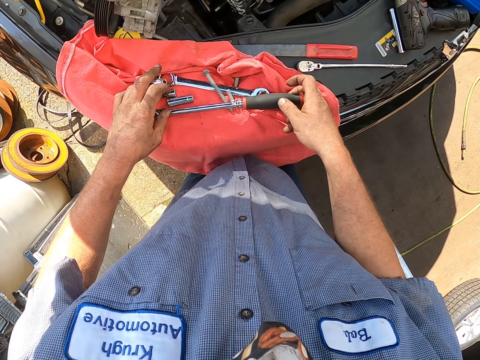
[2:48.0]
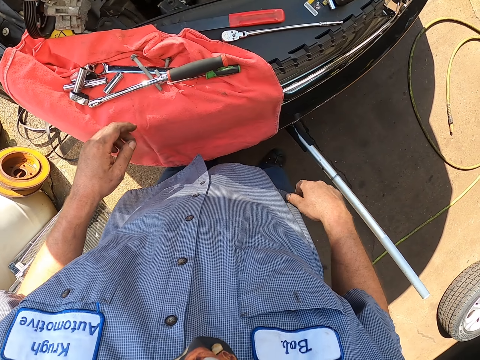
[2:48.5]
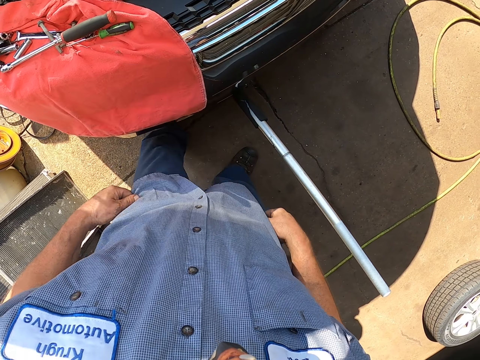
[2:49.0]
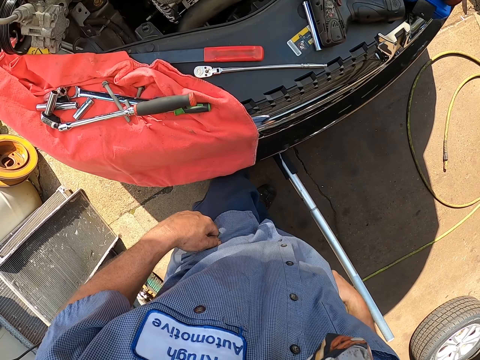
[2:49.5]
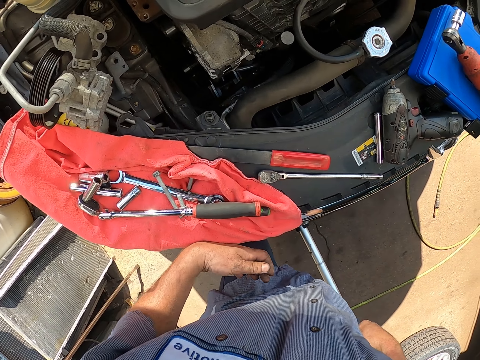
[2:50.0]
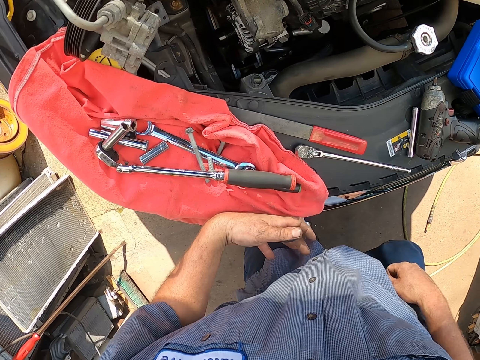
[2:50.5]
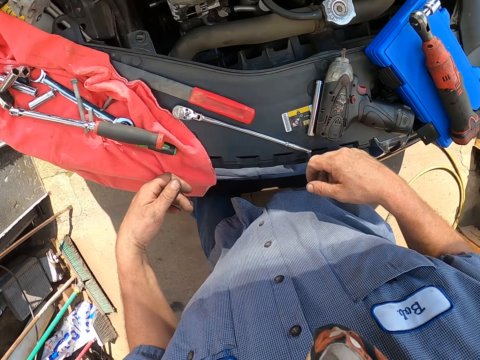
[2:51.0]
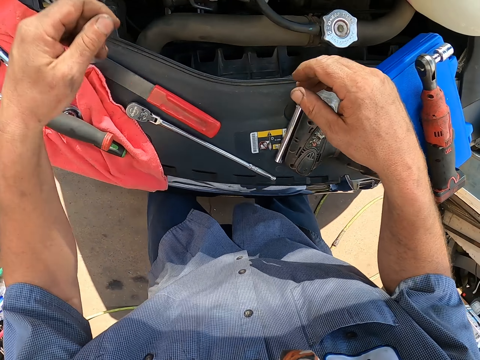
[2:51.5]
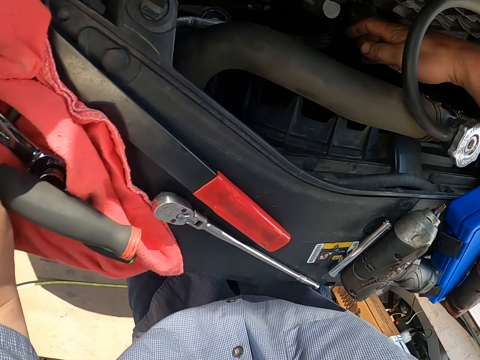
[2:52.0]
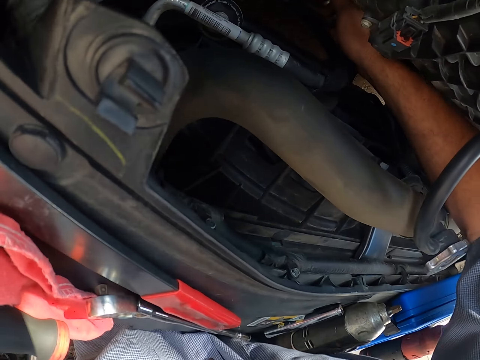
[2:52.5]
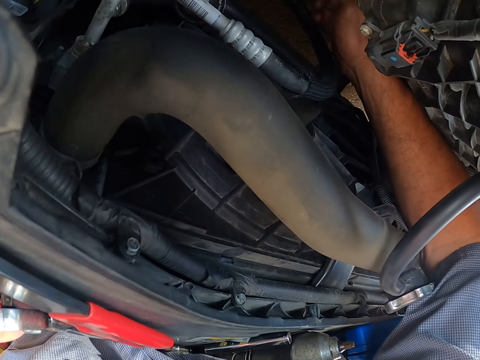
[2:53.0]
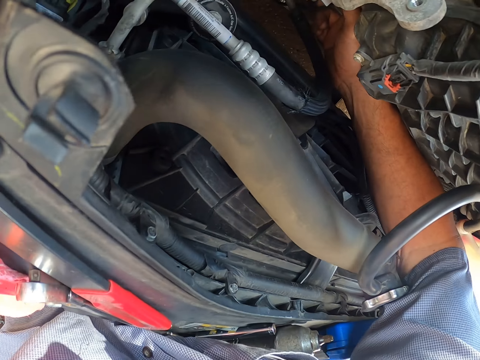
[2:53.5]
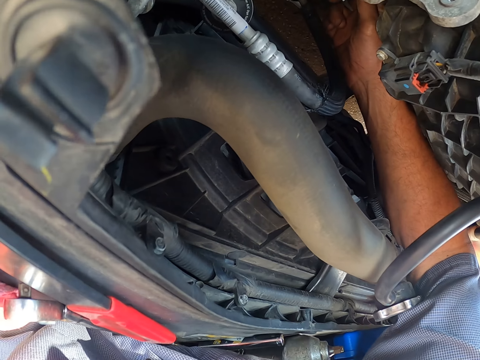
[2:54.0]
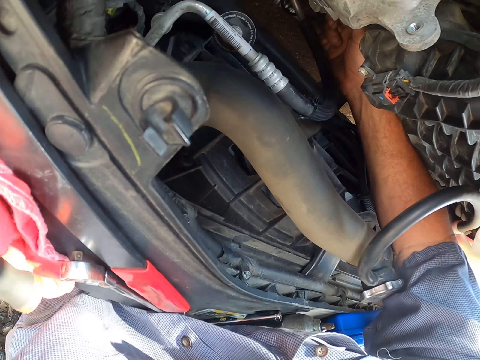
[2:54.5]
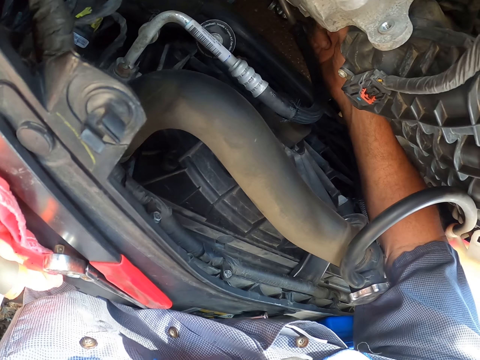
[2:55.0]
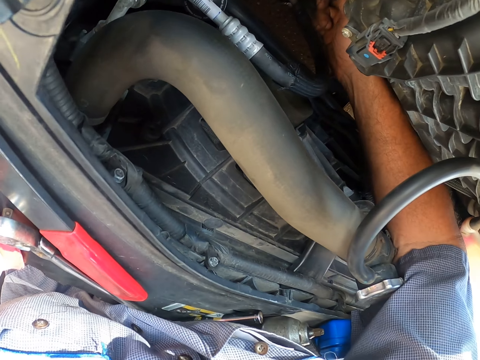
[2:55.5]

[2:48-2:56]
The camera wearer removes the bolt bit from the driver. He drops the torque wrench. He puts the driver on the car. He holds his shirt and moves closer to the car. He fixes the engine. He reaches his hand under the bonnet and rotates something under the bonnet.

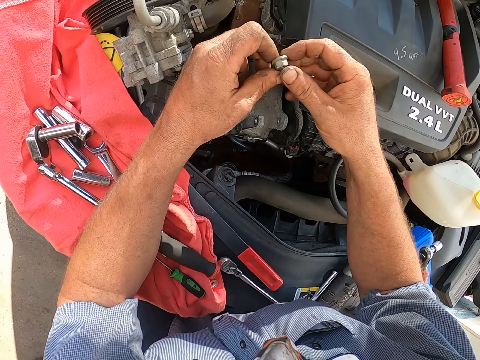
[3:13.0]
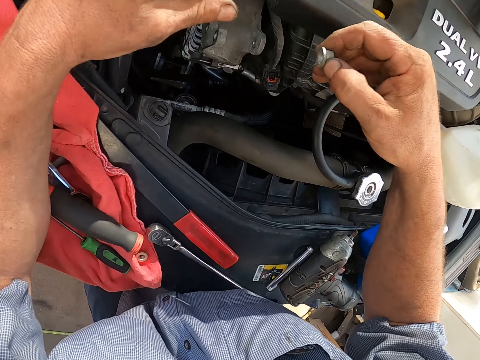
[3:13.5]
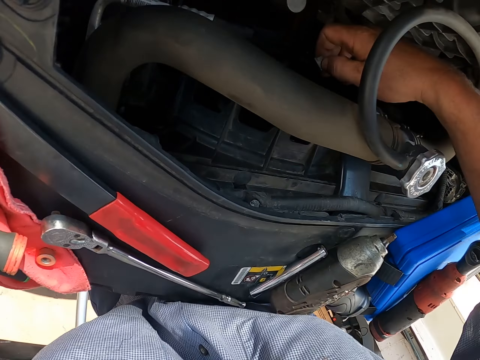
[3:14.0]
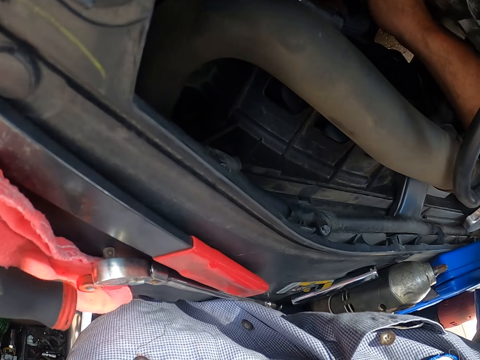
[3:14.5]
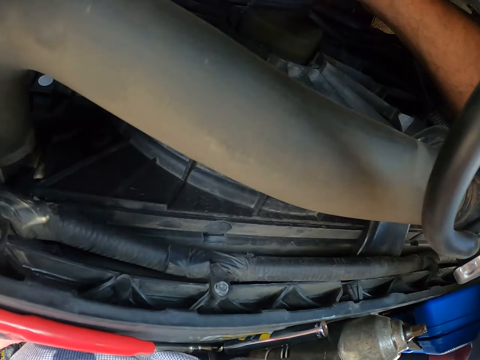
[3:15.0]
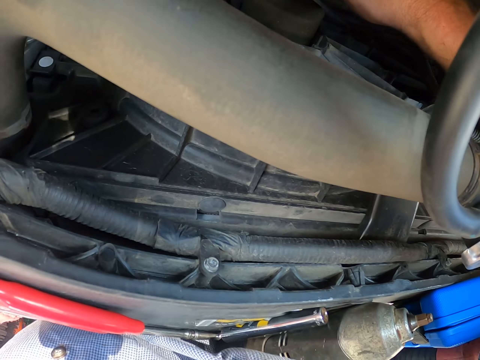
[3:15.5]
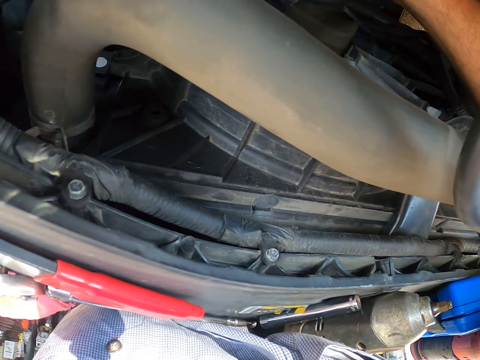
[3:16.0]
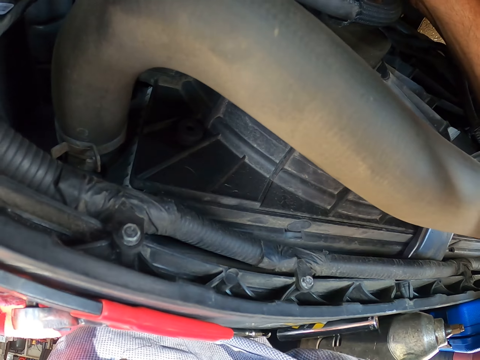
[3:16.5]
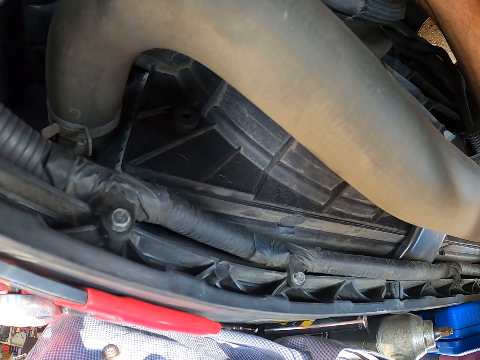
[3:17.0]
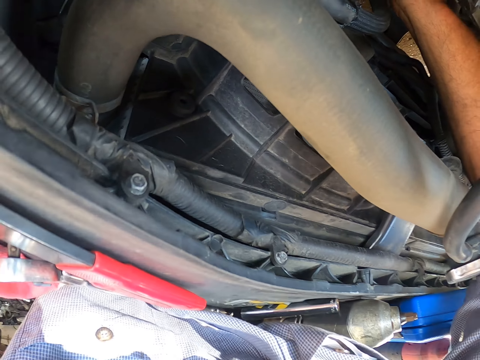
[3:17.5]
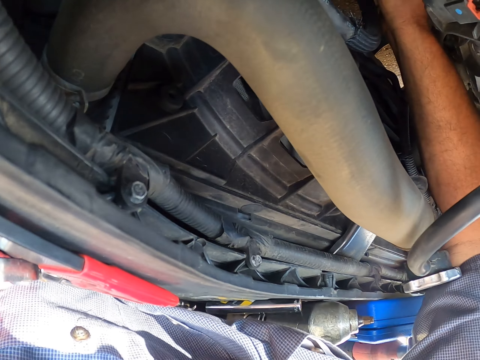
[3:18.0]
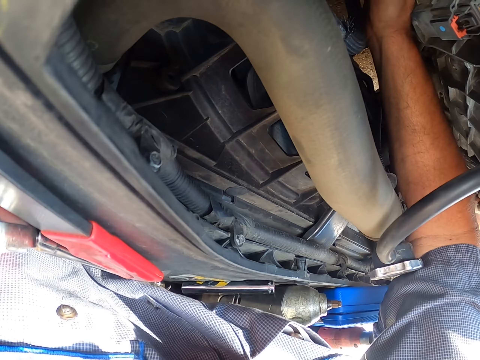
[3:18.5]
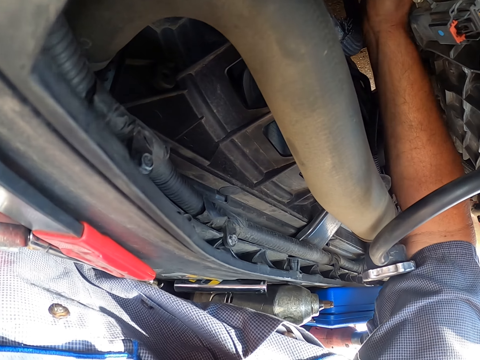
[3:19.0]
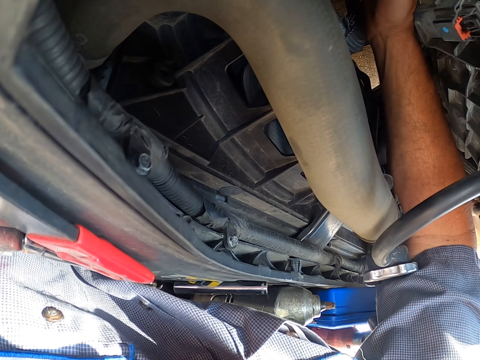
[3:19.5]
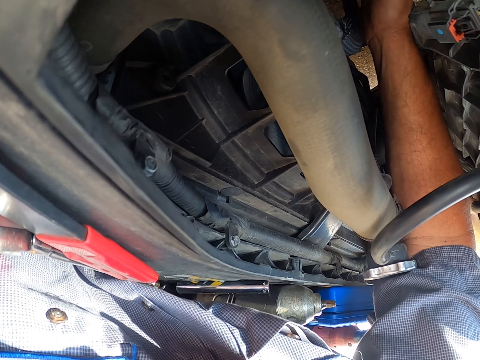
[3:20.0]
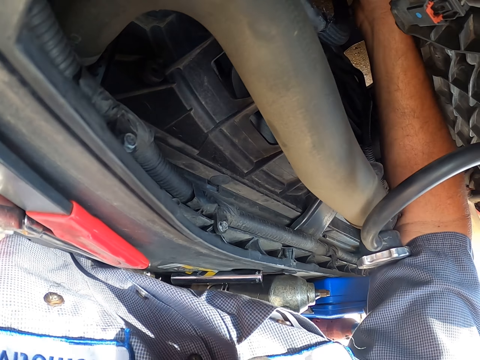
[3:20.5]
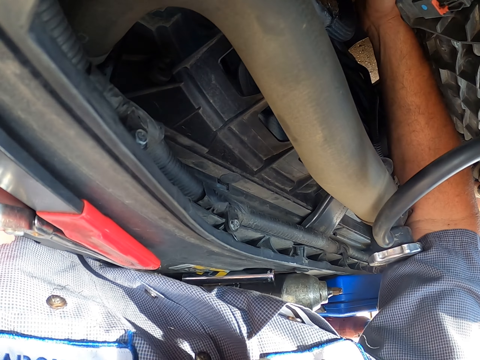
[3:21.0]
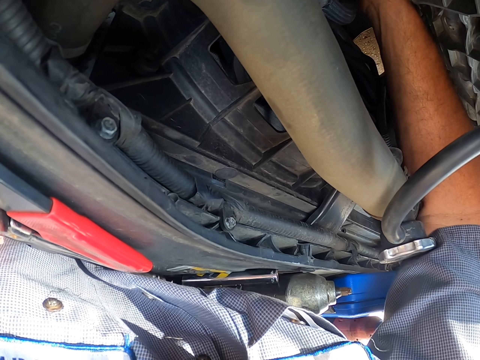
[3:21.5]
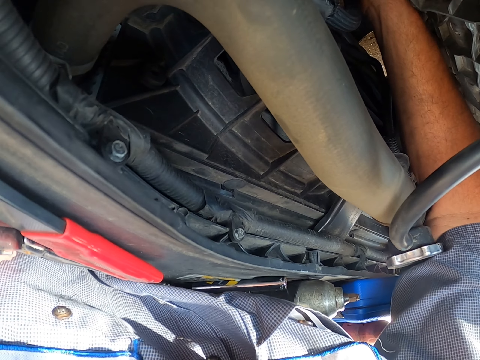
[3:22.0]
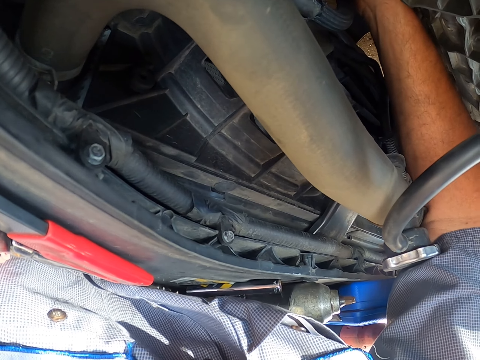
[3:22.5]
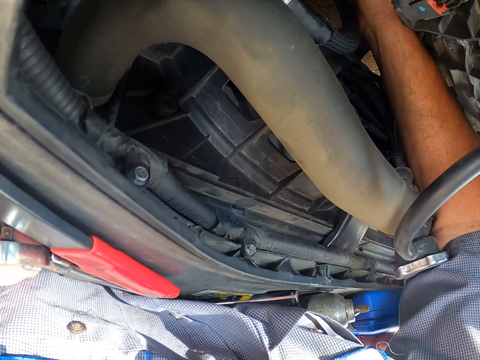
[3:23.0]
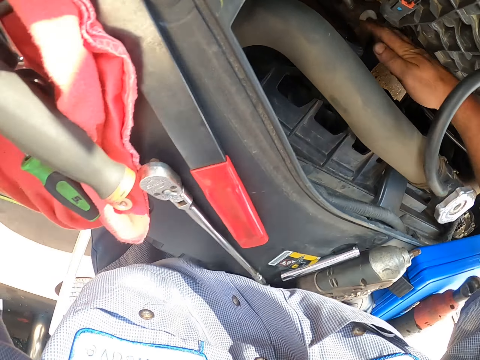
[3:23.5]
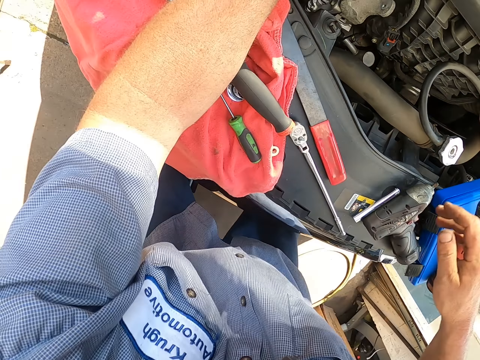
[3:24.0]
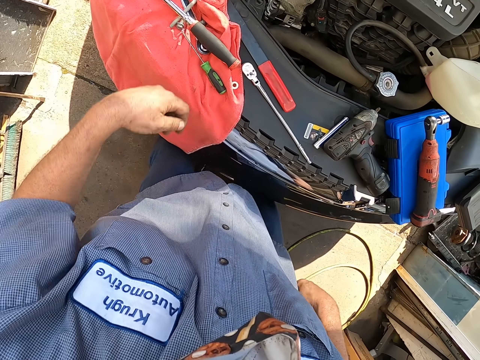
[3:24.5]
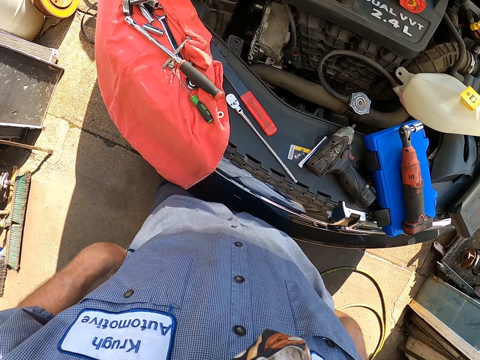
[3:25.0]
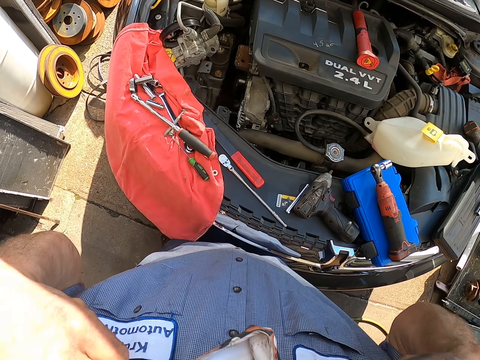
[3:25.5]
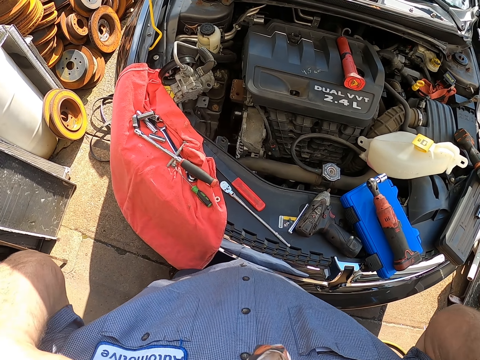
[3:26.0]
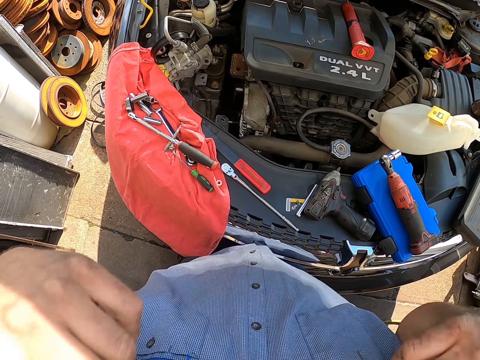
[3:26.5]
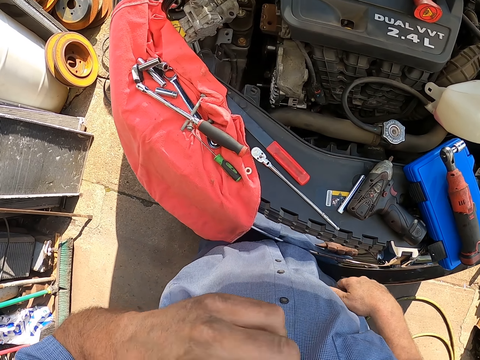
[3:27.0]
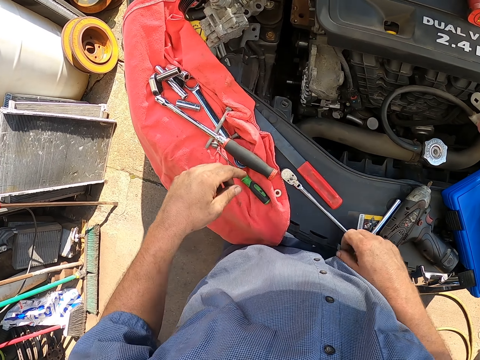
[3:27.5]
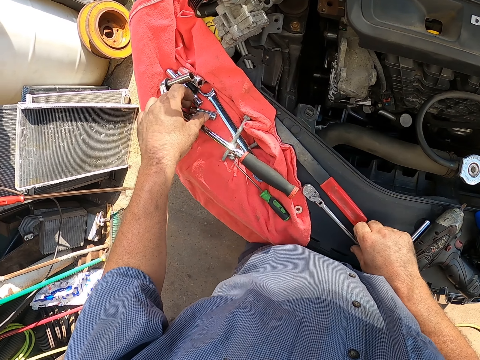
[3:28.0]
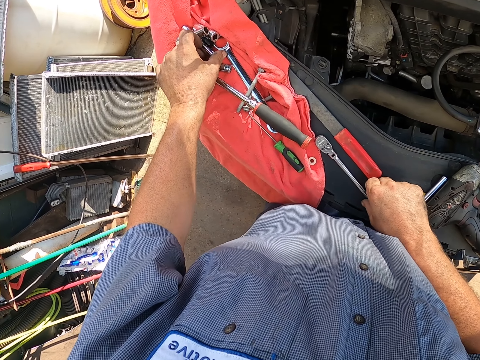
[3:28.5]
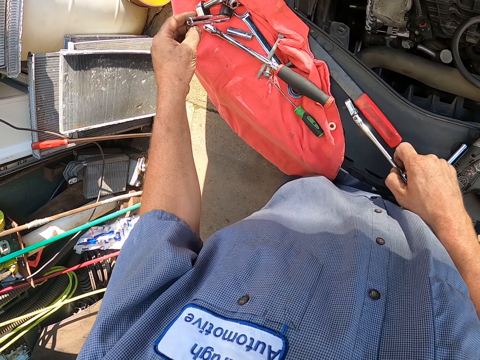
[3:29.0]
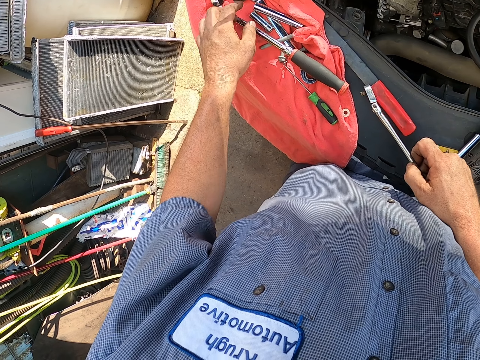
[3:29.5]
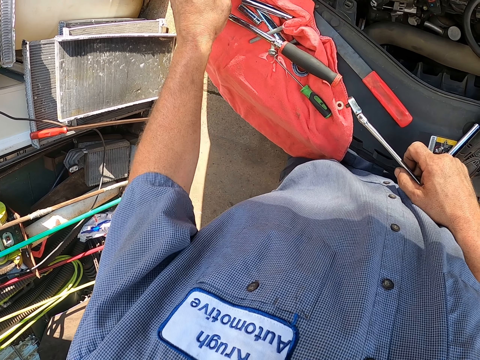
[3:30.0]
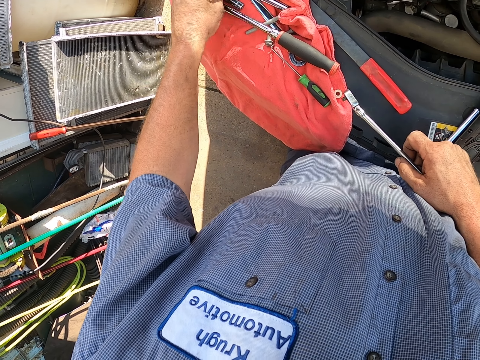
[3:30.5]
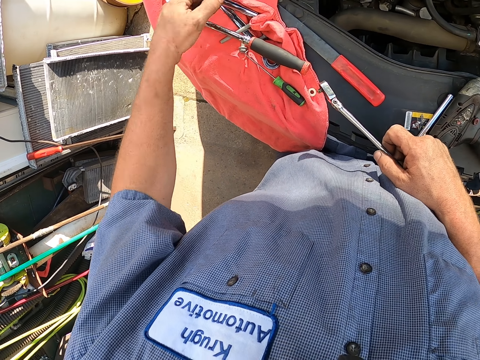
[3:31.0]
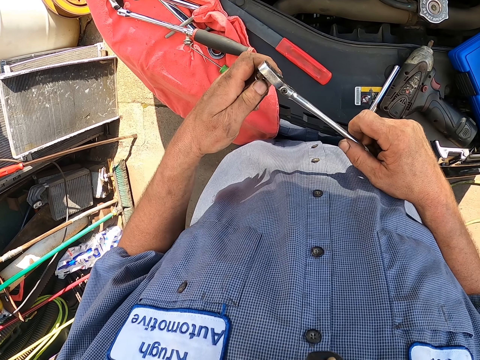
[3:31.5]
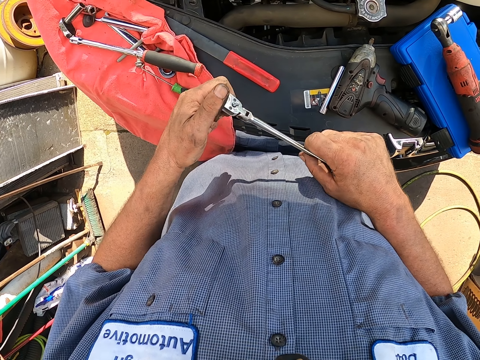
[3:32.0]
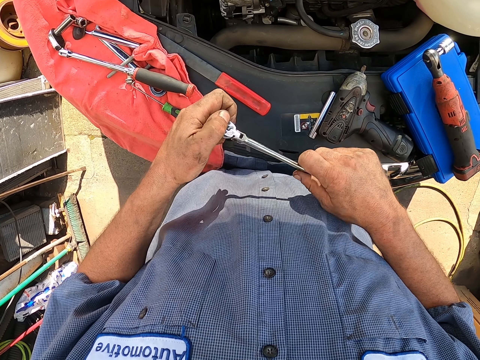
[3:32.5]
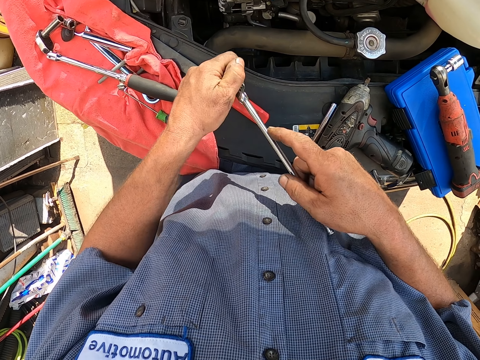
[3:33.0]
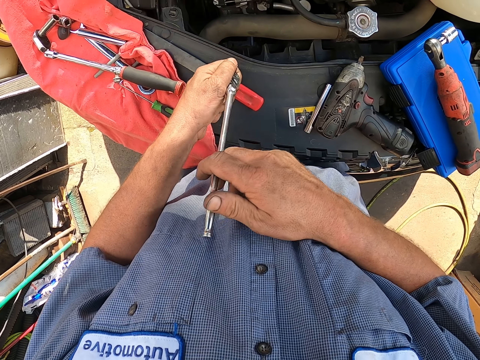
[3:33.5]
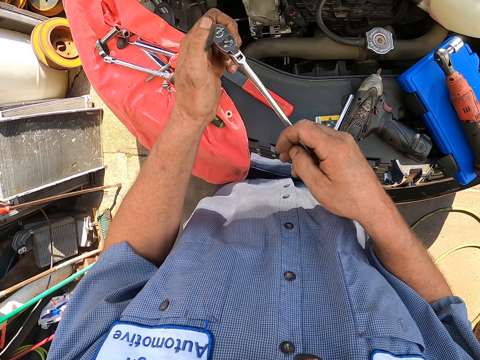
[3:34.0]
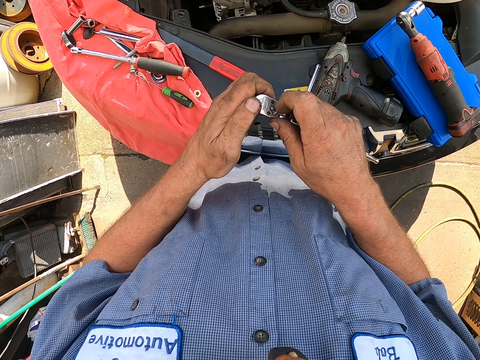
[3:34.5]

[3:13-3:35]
The camera wearer holds a nut with the other hand. They fix the engine. They reach under the bonnet. They tie the bolt to a part under the bonnet. They move the hand away from the engine. They touch their pants. They move the hands towards the face. They let go of something. They lower the hands. They touch sockets. They hold a torque wrench. They pick up a socket. They drop the socket. They pick up the socket from the vehicle. They fit the socket on the wrench.
